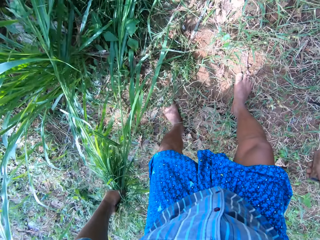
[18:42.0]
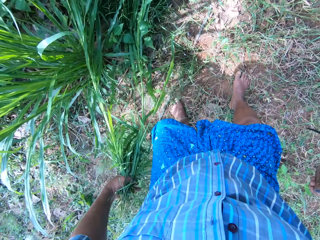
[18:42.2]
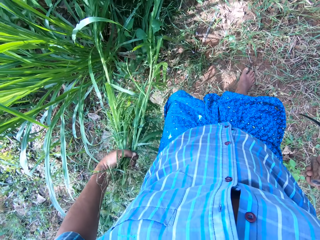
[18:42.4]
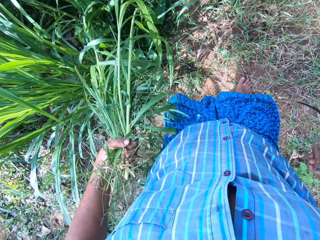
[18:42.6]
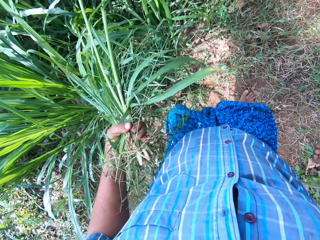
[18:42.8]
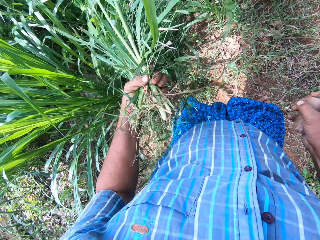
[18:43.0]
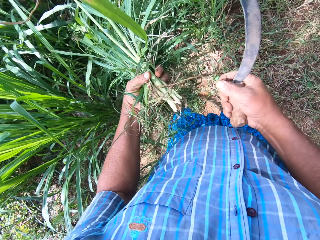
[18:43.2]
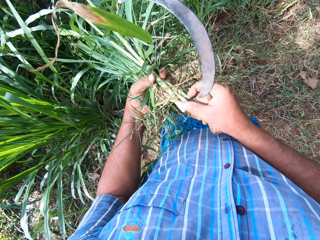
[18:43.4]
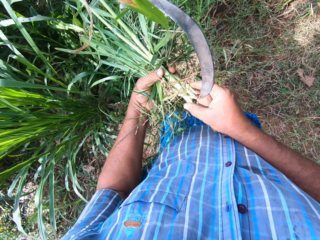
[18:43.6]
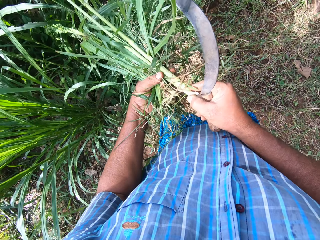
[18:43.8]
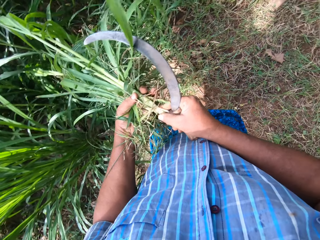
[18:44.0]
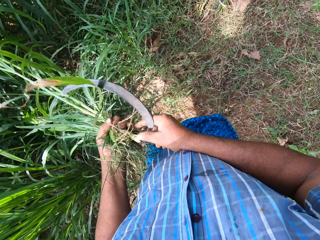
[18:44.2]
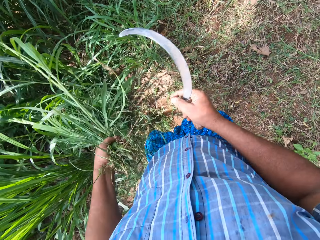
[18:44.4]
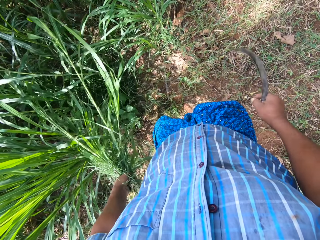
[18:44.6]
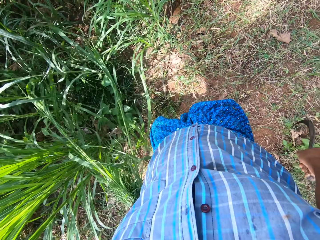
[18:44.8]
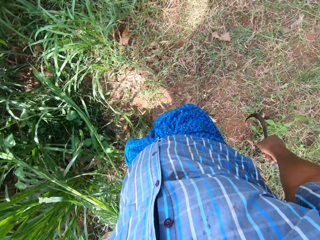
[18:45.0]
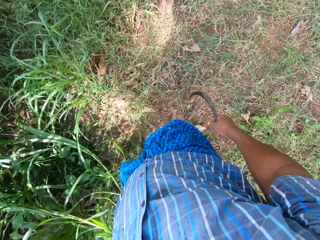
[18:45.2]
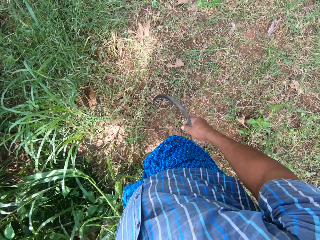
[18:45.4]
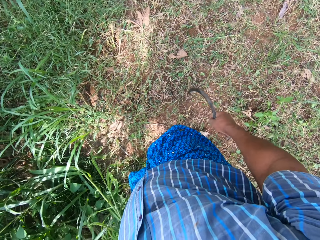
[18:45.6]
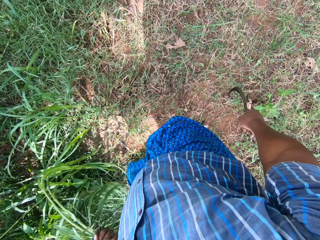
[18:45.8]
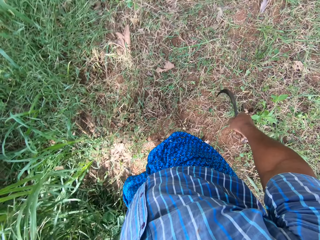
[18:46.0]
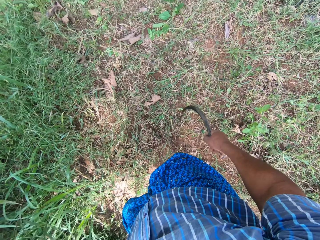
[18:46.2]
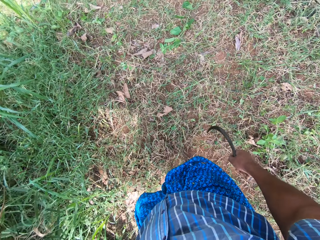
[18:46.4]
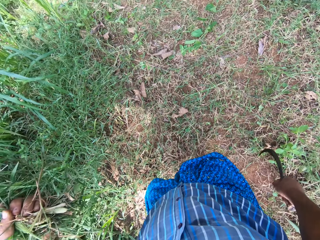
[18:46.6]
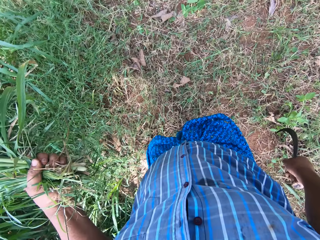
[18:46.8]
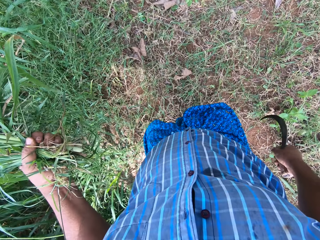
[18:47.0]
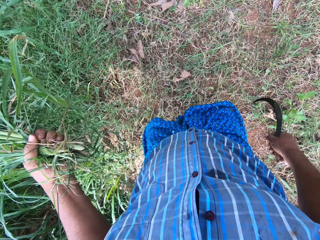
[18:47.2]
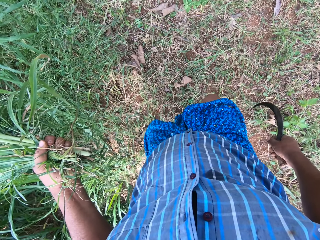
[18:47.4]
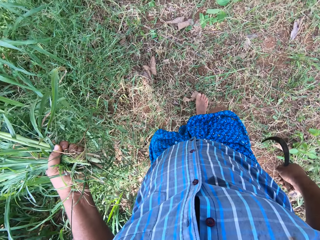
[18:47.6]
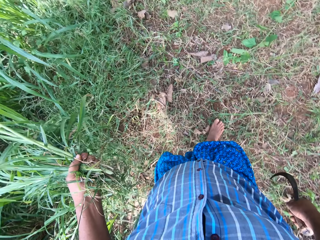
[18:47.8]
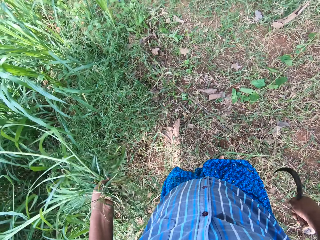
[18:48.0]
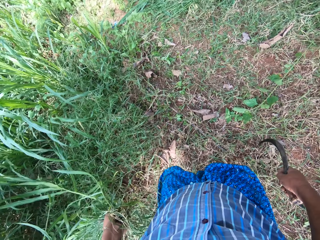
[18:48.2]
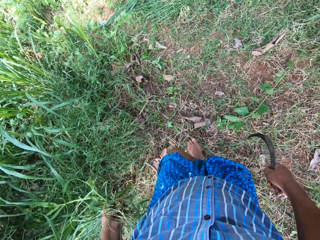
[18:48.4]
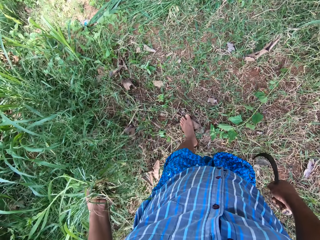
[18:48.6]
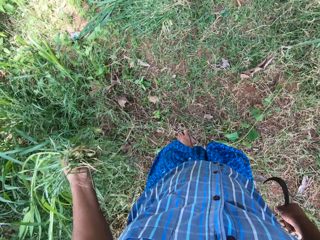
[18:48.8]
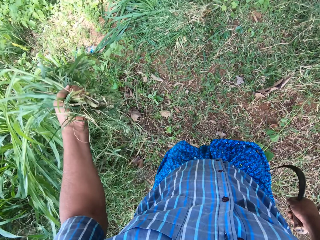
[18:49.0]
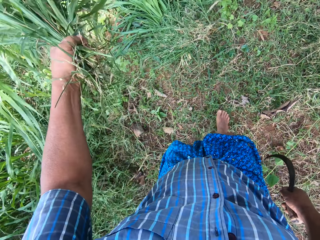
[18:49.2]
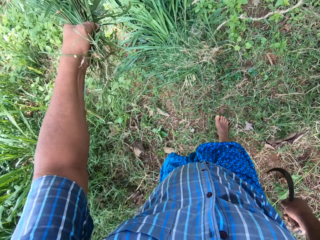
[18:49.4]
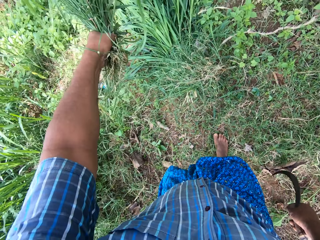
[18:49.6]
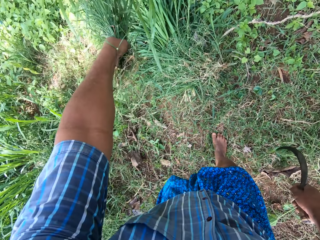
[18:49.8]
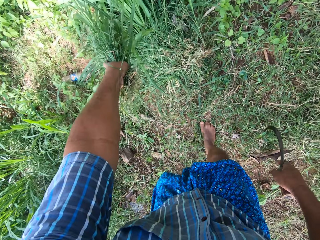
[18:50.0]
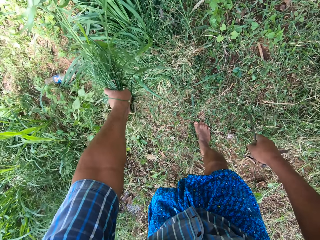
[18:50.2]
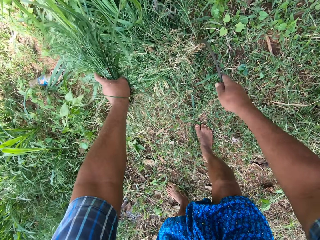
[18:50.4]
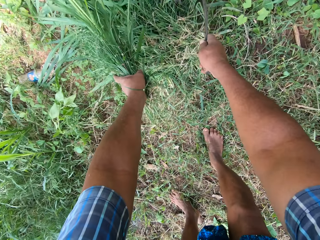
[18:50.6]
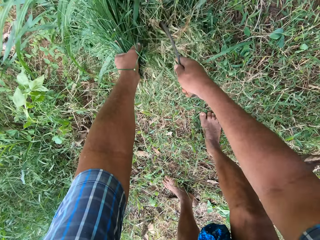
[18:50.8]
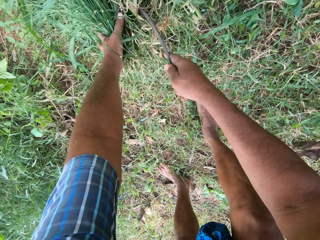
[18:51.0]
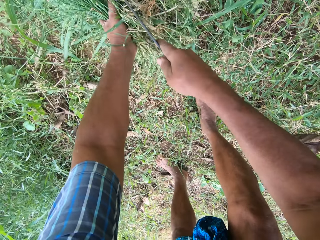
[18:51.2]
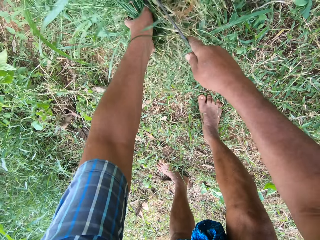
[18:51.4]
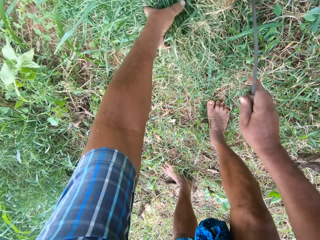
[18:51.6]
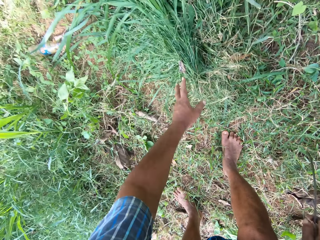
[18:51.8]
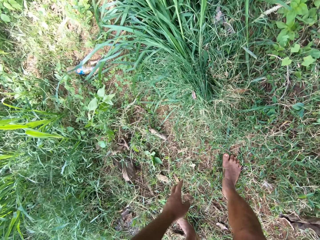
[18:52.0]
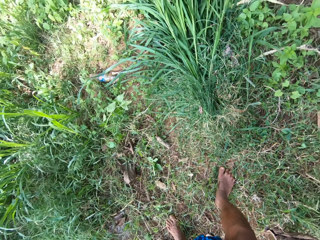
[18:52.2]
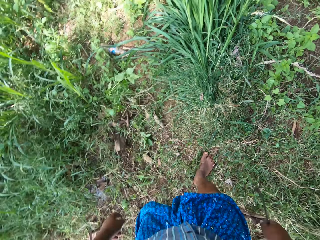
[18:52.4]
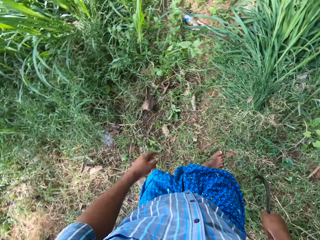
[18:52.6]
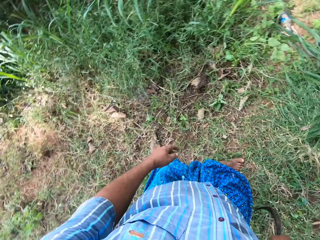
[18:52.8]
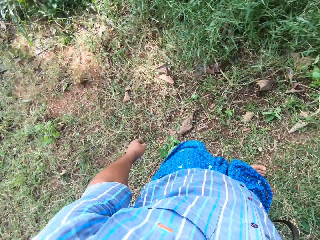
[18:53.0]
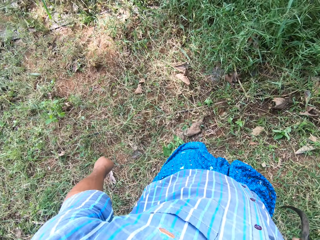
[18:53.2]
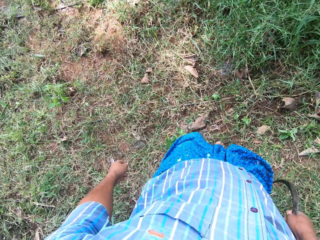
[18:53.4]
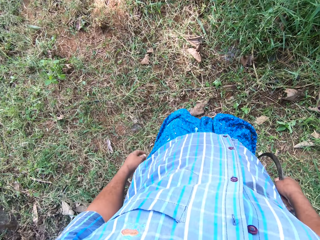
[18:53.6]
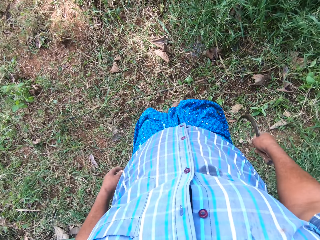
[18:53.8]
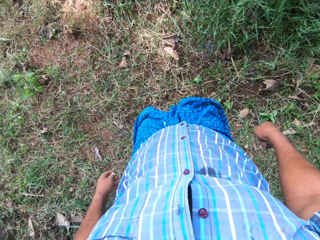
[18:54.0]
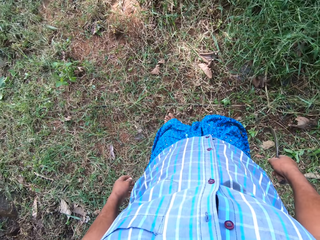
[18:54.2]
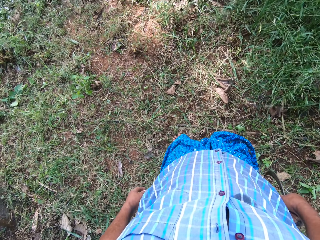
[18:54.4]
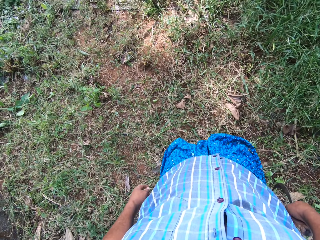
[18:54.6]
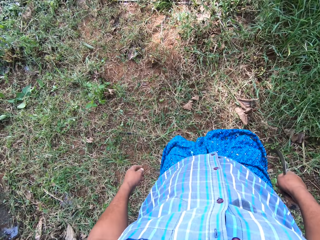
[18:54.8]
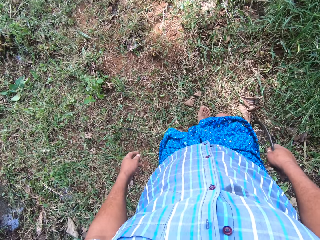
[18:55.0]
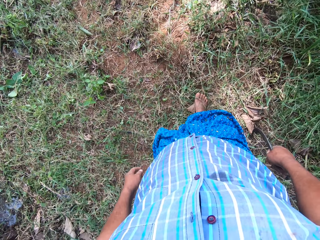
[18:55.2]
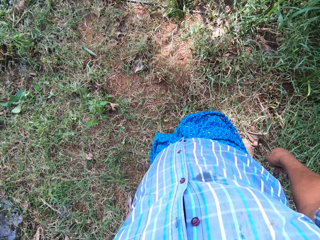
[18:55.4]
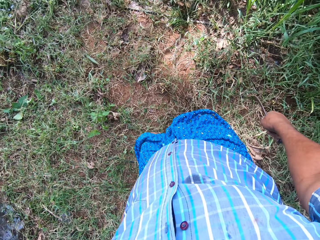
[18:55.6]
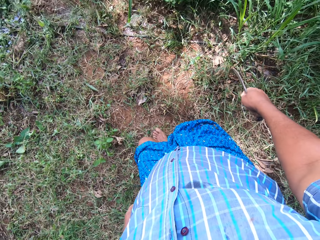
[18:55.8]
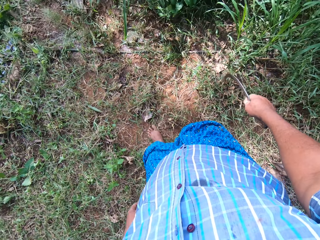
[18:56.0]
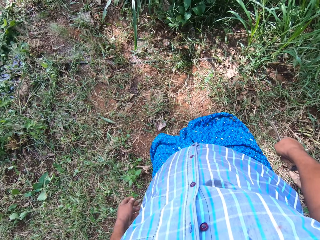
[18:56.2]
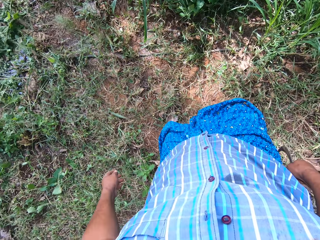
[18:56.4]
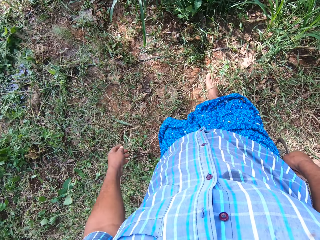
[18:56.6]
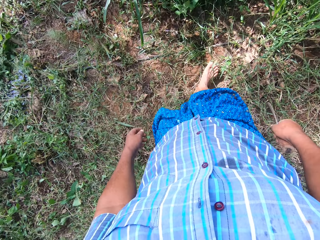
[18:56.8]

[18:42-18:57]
The camera wearer stops cutting Napier grass. He touches the Napier grass with his right hand finger. He moves ahead. He drops the Napier grass on the pile of grass. He assembles the Napier grass with a sickle. He moves backward.

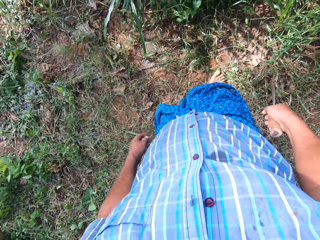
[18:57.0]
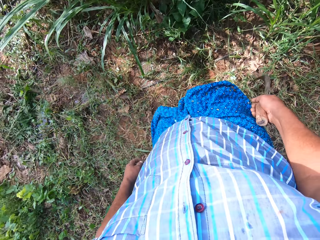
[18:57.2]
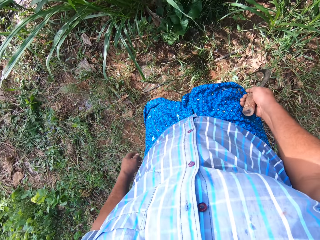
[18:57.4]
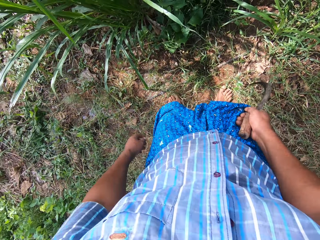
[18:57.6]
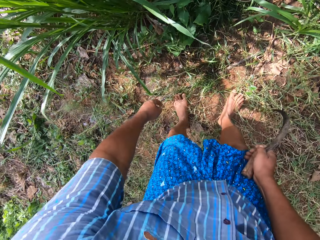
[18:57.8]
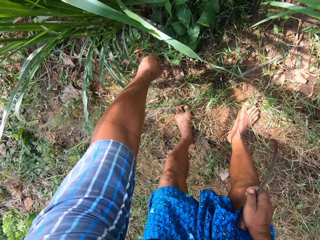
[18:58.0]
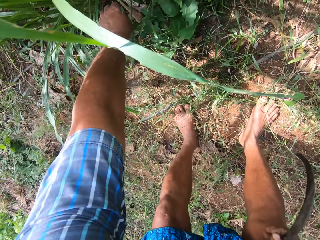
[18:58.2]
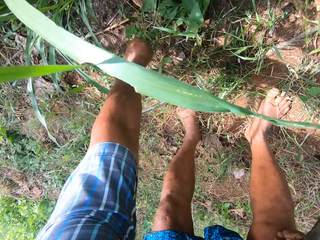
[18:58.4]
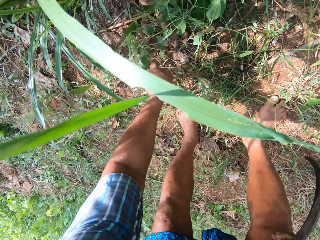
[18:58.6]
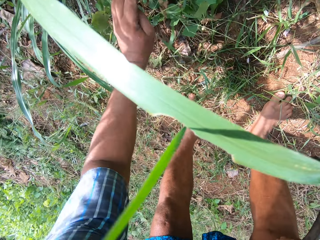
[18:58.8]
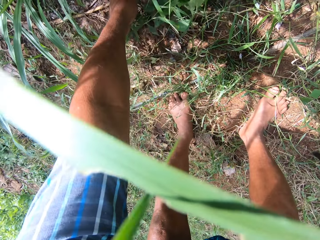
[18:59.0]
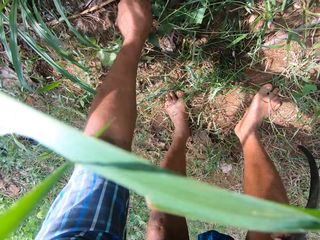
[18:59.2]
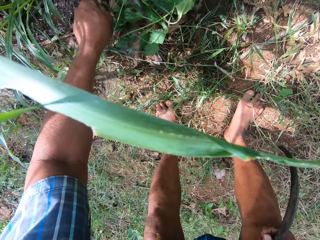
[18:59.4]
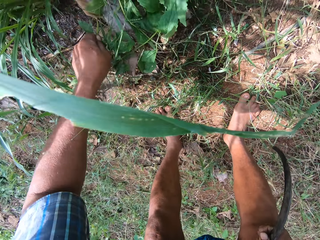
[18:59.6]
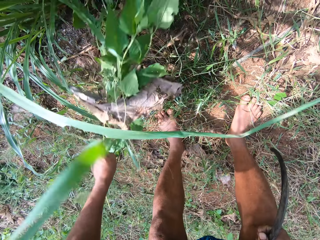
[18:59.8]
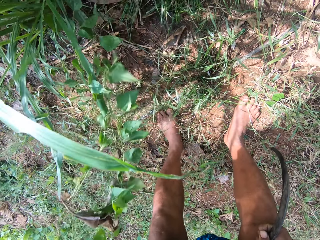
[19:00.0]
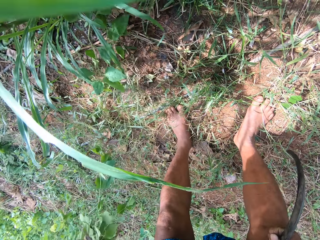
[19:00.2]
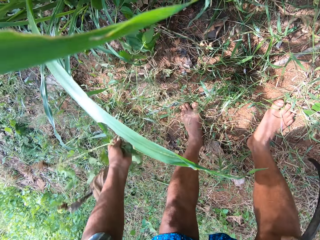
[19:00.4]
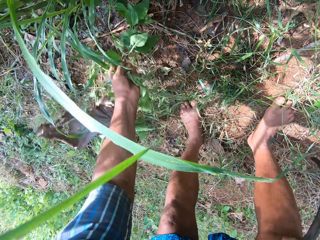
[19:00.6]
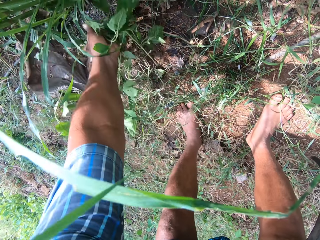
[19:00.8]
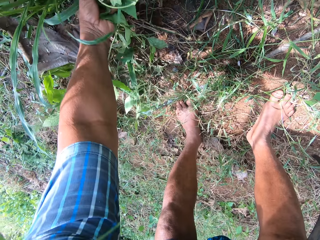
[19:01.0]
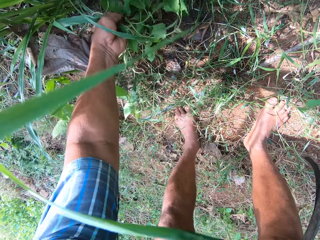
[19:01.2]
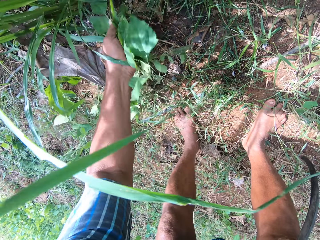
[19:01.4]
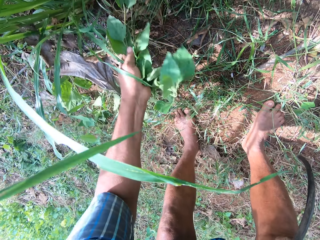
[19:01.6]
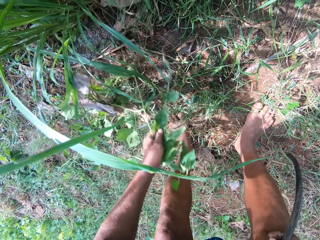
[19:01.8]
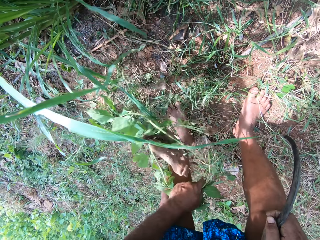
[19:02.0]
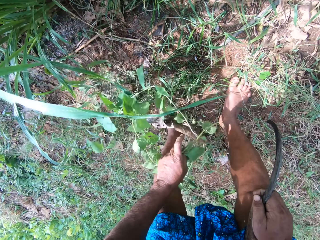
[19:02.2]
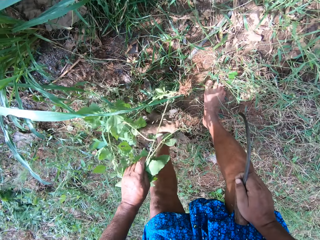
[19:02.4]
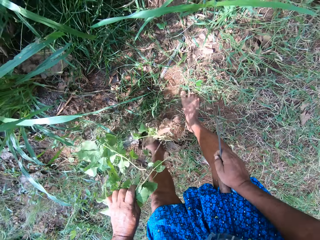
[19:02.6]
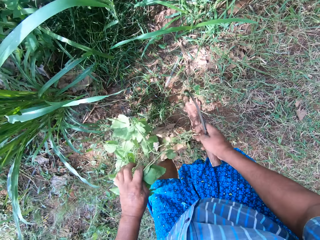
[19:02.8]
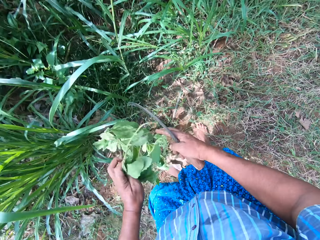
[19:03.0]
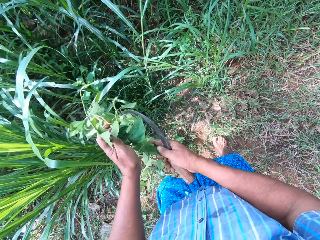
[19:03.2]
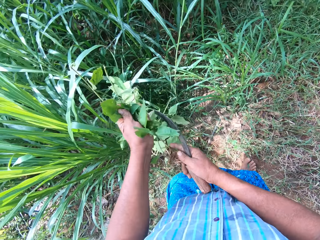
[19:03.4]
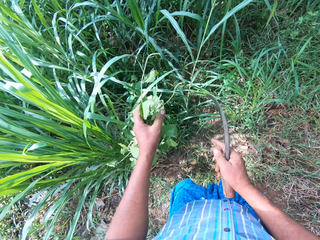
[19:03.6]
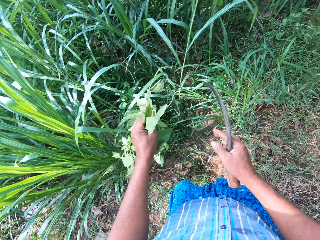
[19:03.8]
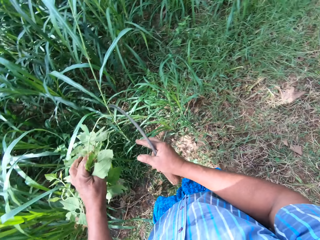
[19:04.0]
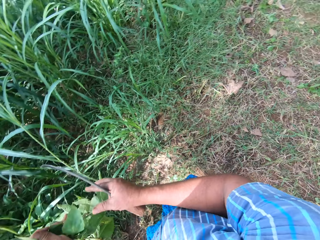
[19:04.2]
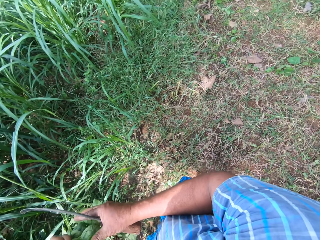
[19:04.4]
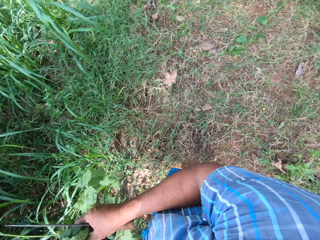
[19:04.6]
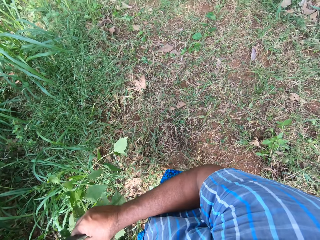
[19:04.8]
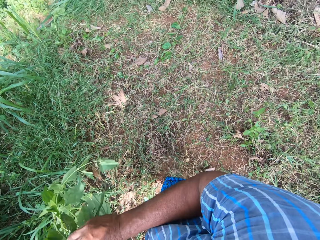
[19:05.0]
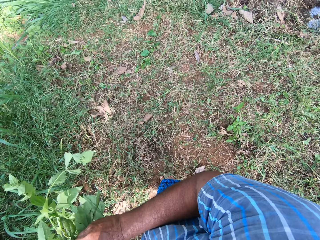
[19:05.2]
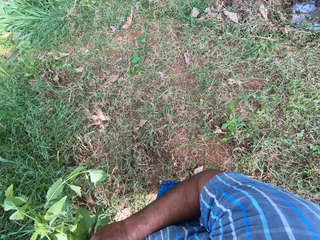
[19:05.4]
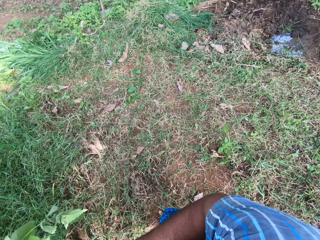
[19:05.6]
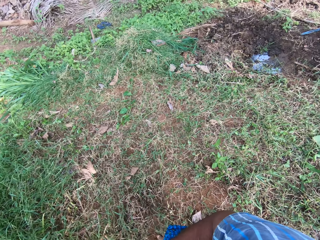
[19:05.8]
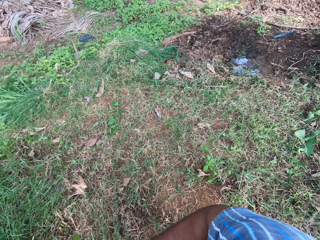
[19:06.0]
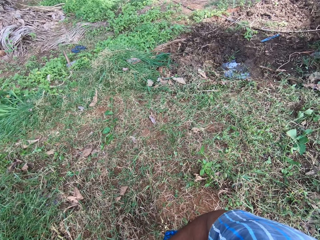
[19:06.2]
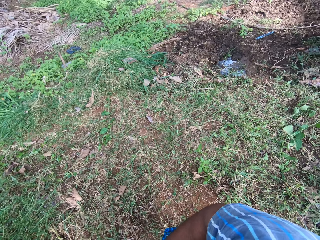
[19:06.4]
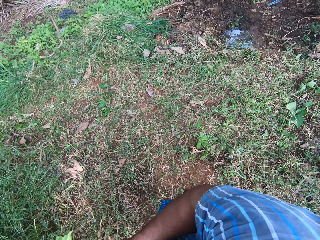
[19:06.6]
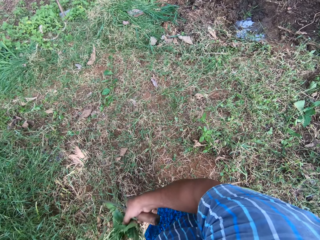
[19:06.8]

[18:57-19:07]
The camera wearer pulls a plant with his left hand. He folds the plant with his left hand.
